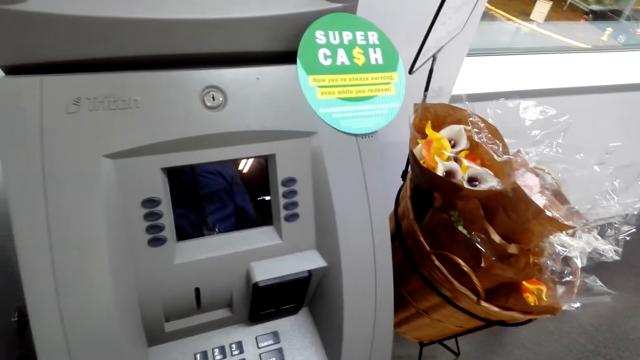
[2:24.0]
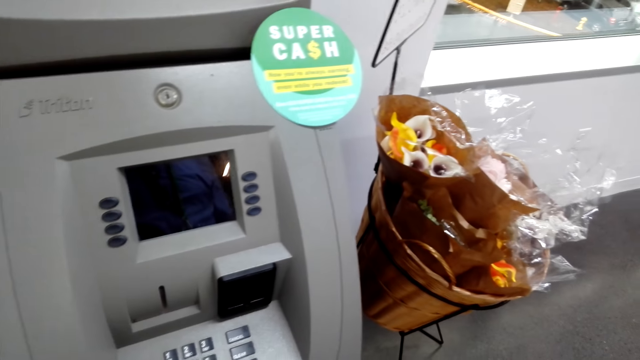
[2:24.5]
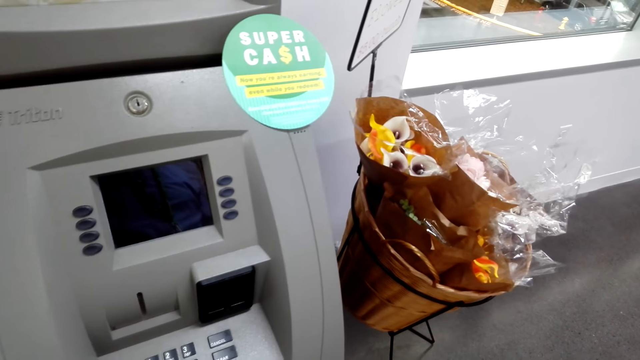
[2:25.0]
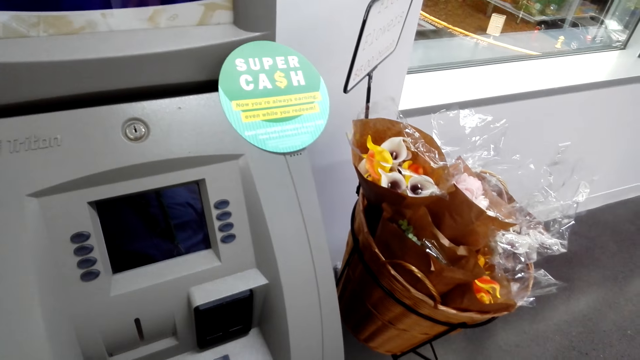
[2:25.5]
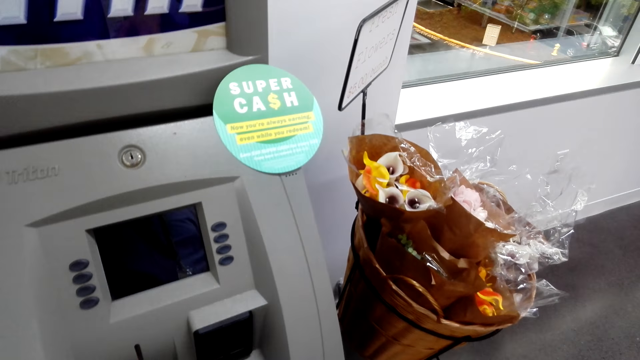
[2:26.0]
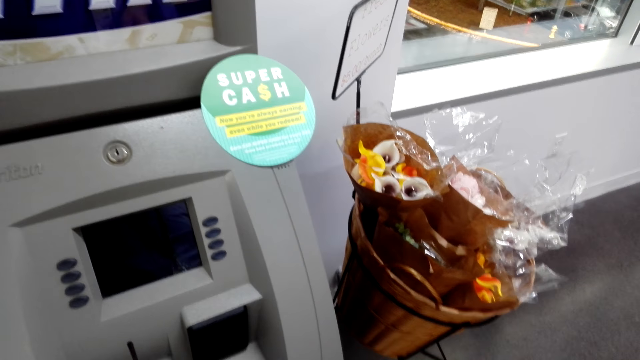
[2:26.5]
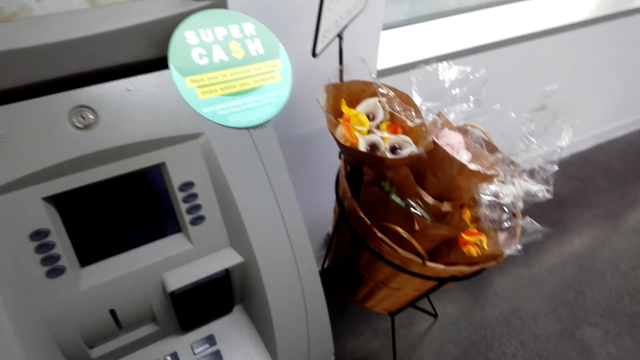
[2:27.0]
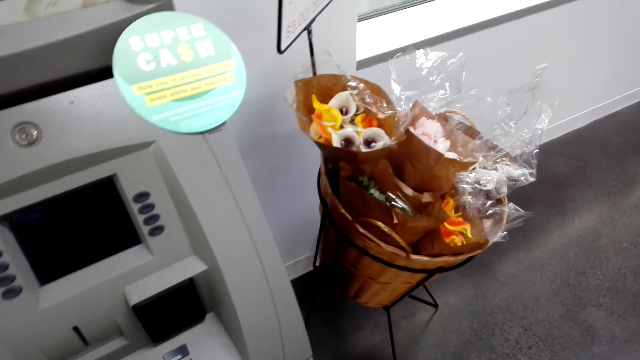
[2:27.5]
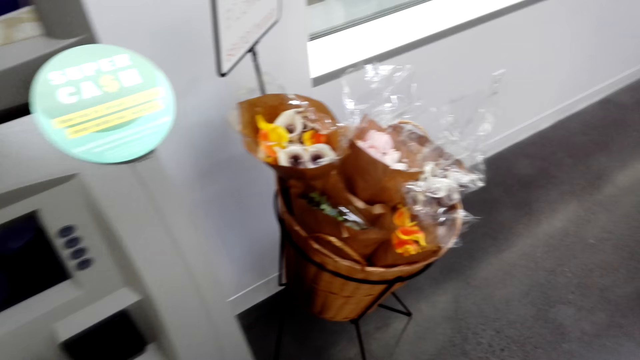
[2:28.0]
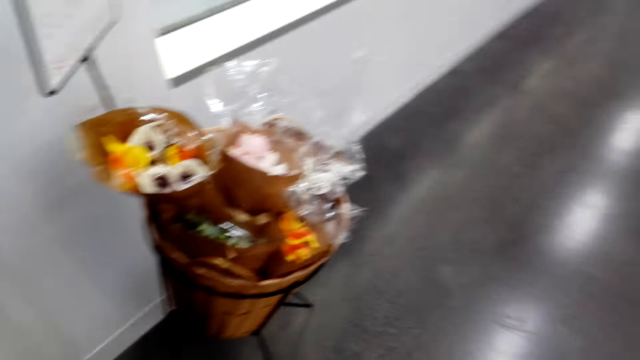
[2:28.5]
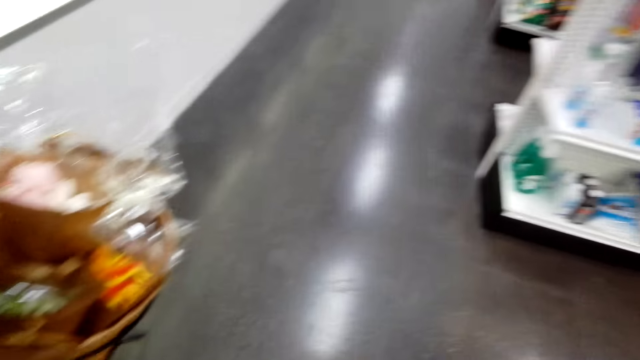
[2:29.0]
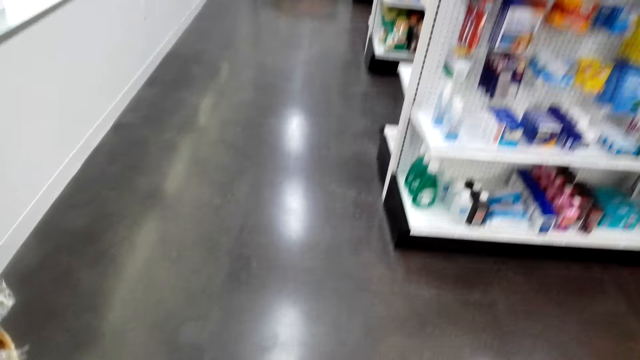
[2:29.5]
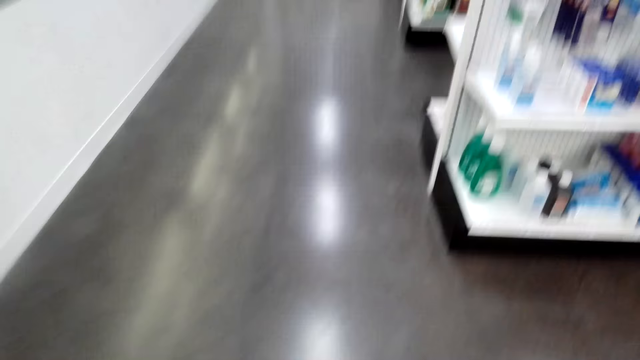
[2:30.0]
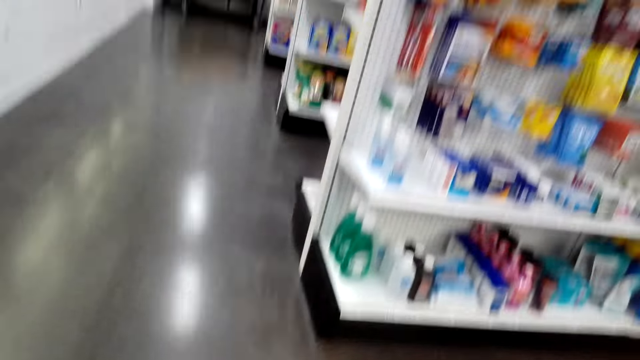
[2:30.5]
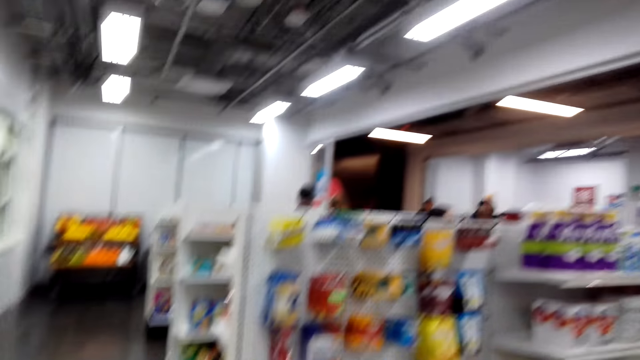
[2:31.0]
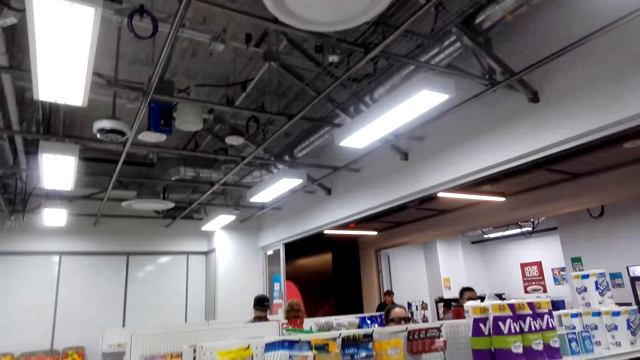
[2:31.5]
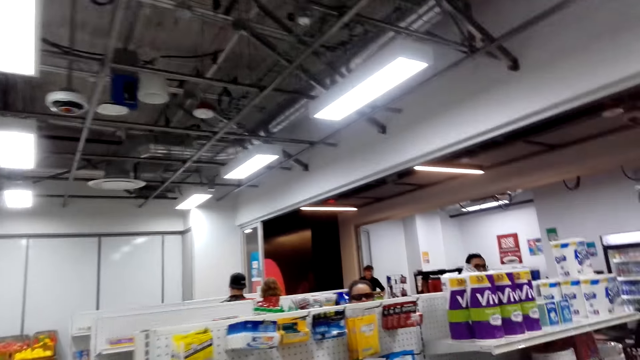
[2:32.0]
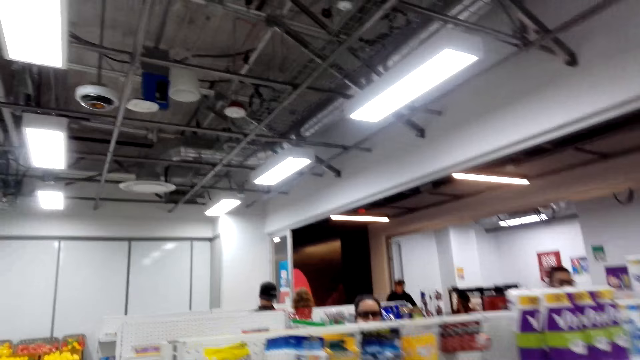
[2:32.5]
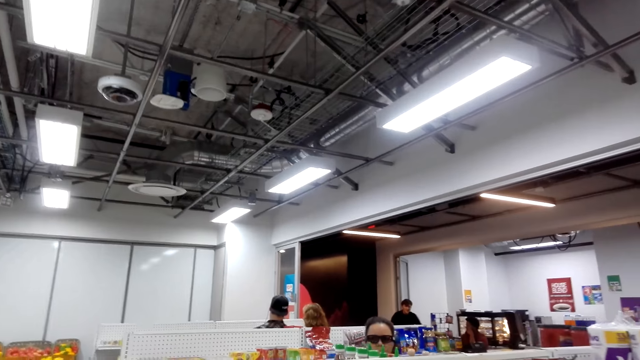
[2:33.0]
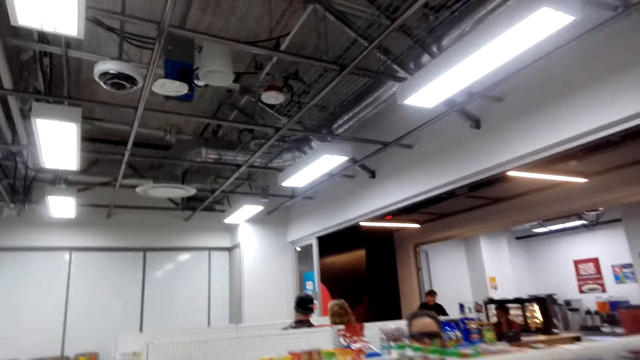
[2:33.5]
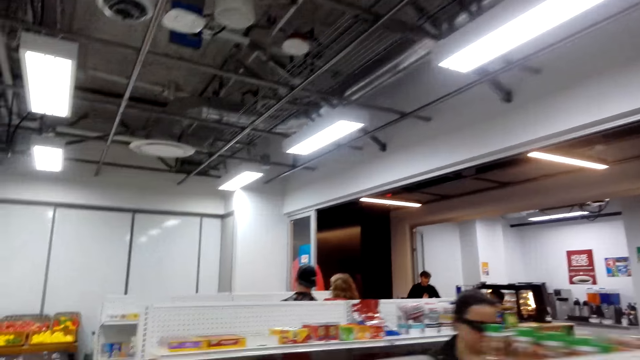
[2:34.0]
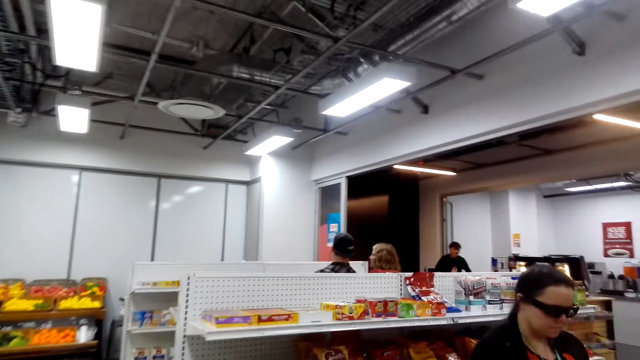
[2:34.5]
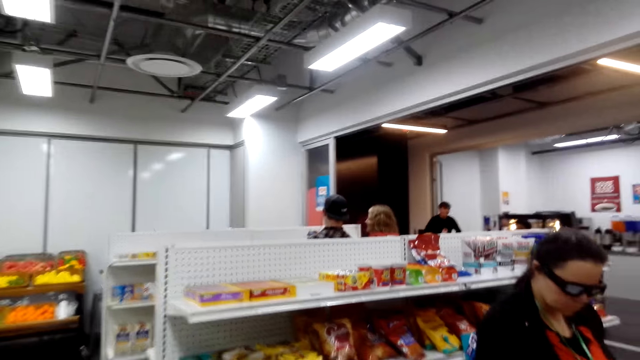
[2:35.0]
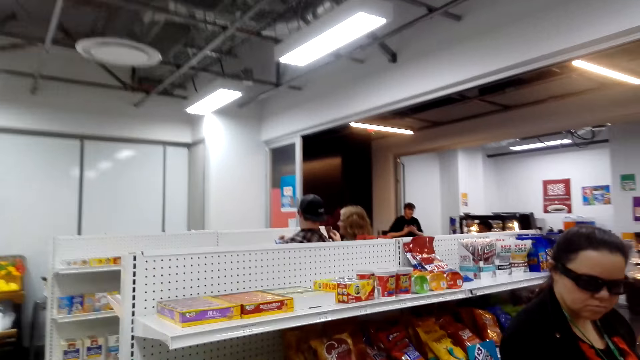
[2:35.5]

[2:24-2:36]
The camera wearer turns right.

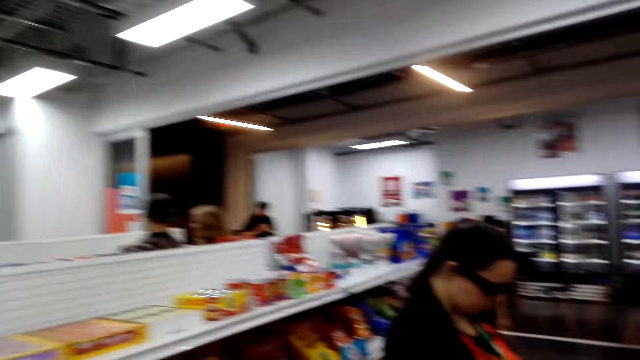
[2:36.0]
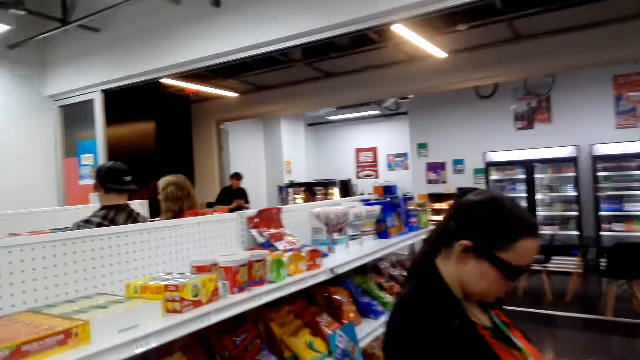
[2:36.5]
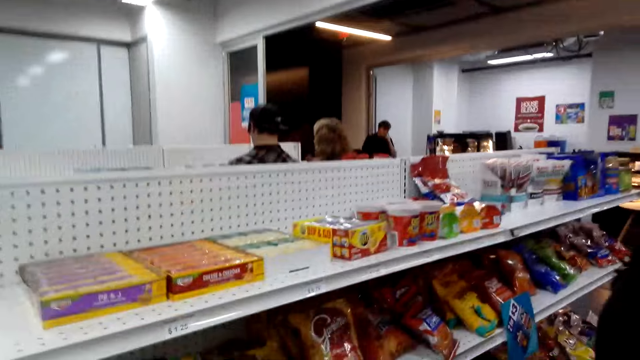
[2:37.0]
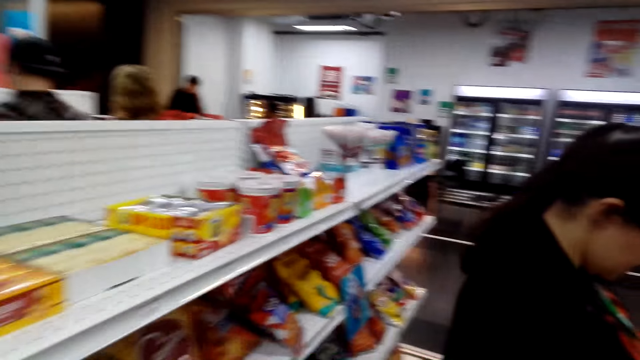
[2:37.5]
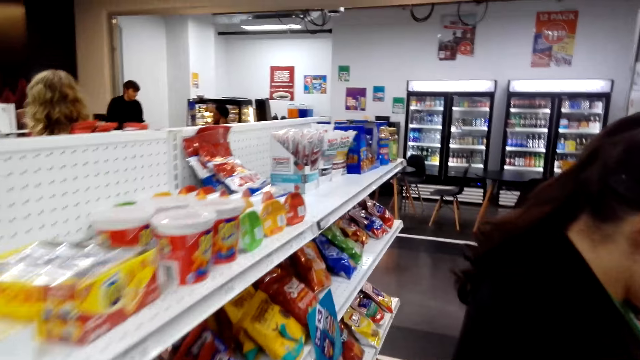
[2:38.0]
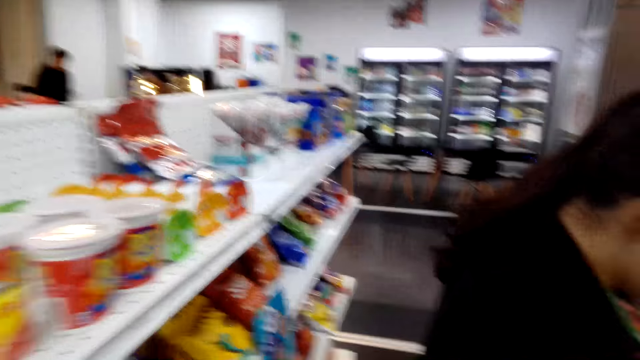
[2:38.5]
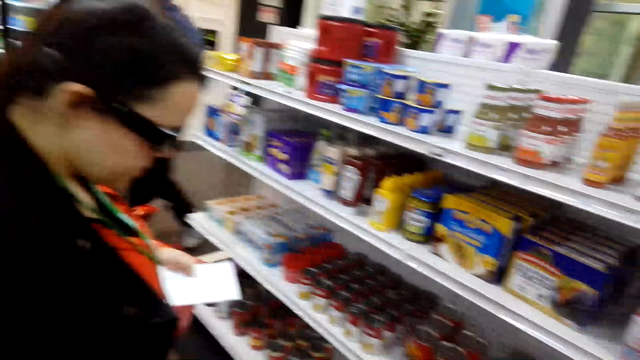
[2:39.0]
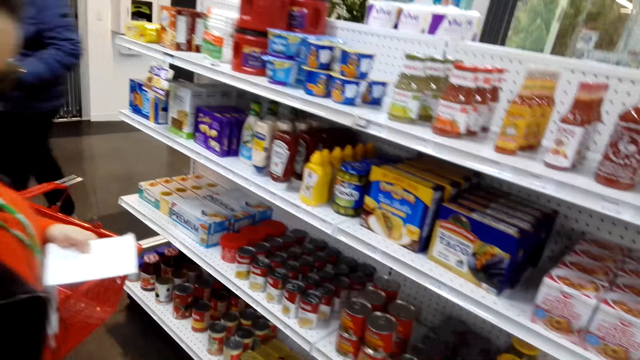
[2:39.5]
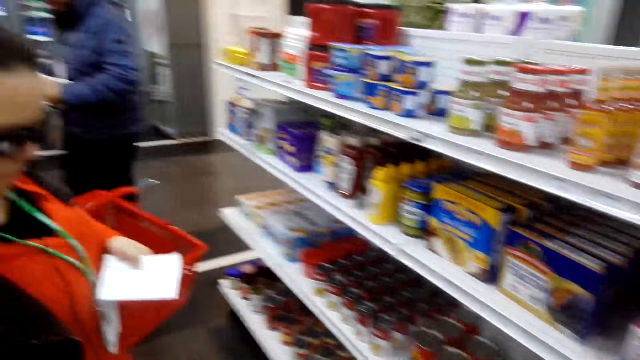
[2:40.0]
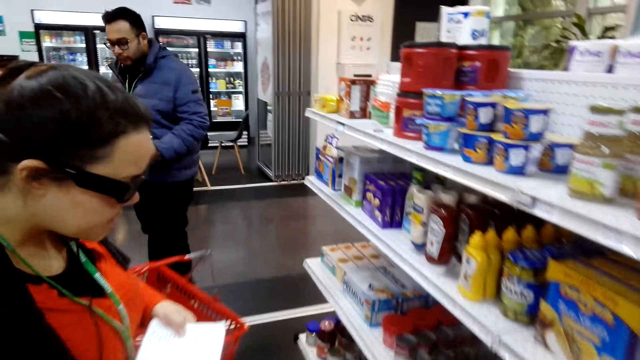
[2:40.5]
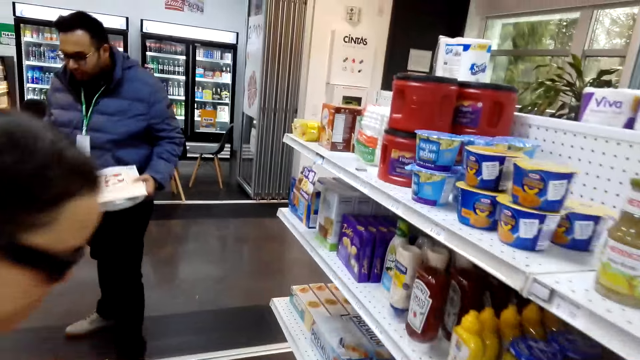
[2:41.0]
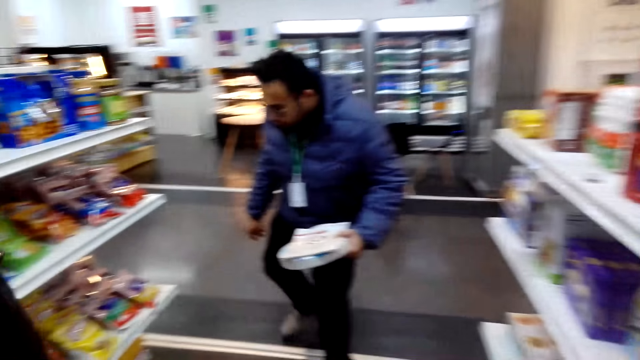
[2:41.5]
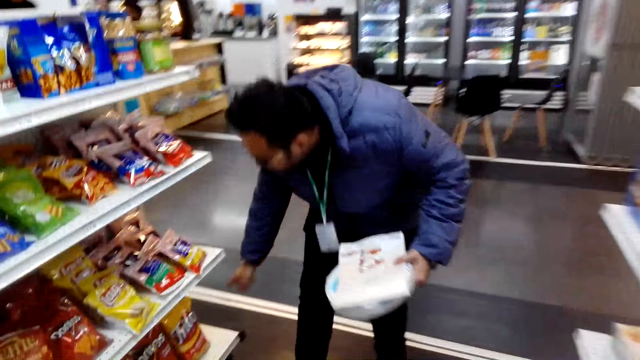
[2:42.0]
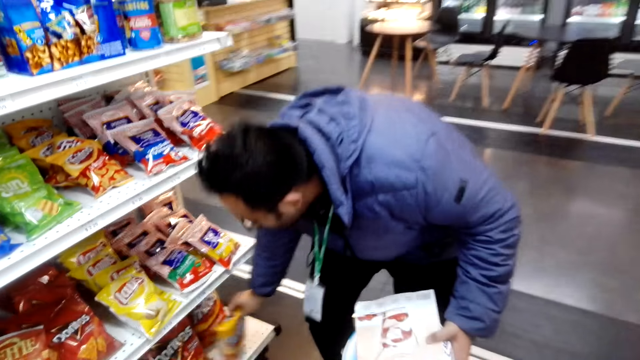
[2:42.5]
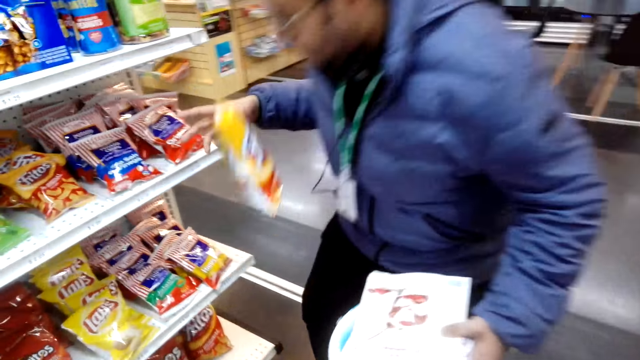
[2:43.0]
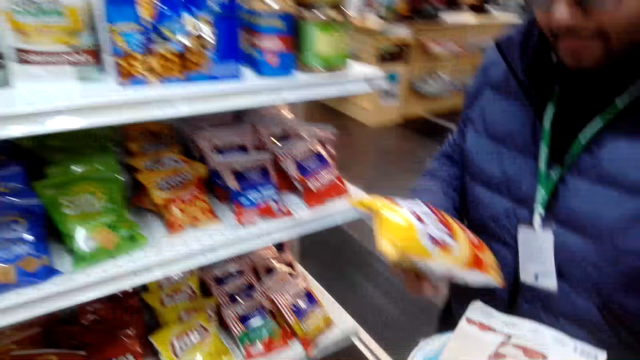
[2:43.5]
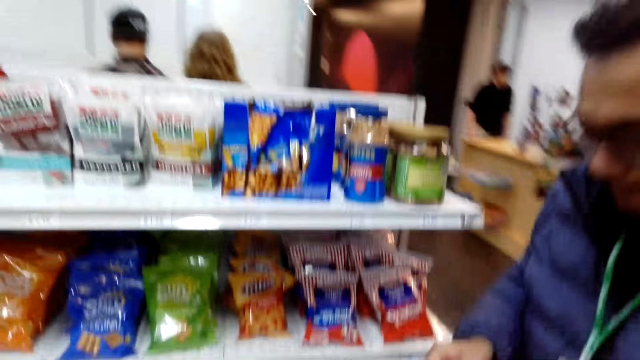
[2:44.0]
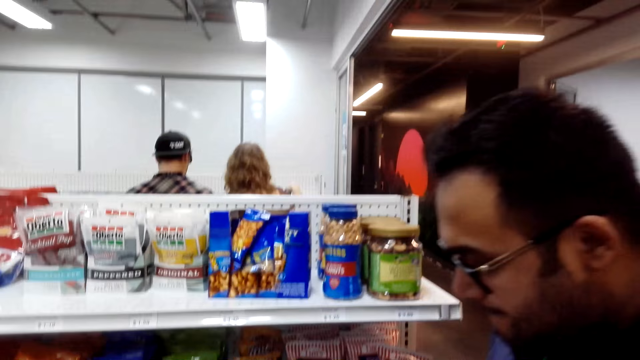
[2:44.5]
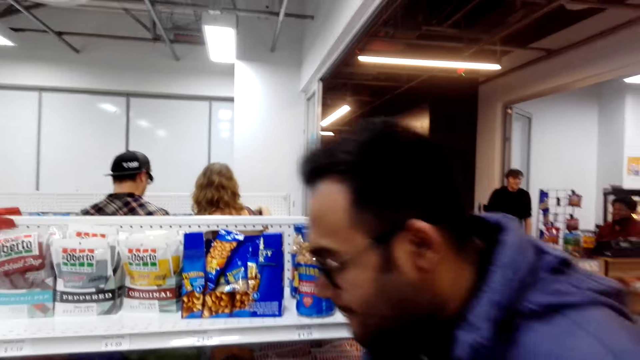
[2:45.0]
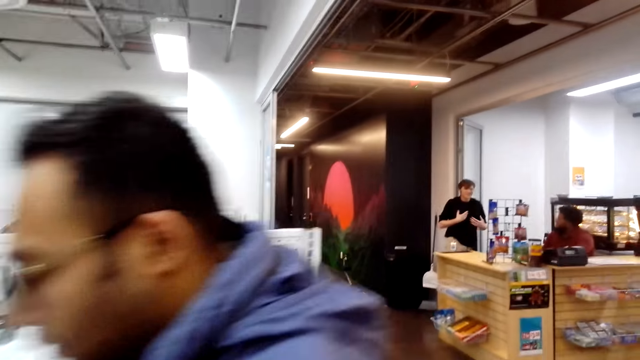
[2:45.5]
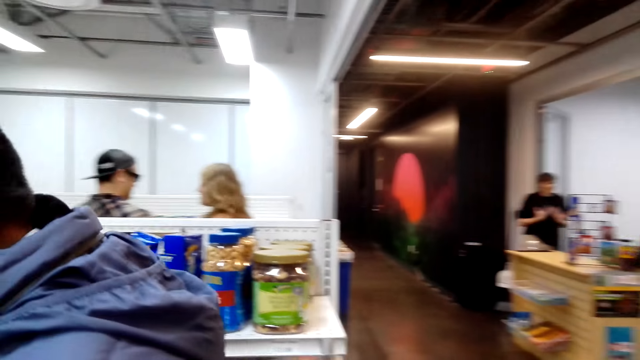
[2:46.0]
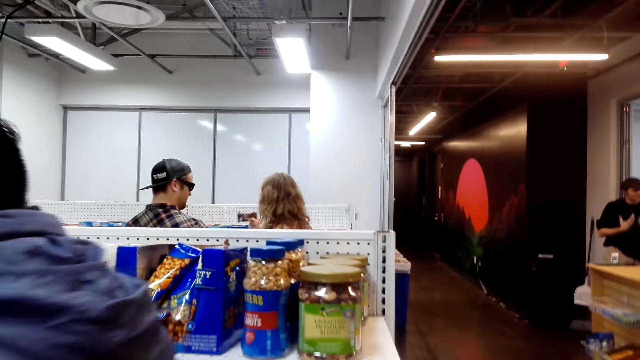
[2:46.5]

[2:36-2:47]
The camera wearer walks past a person. A man picks up a packet of product.
